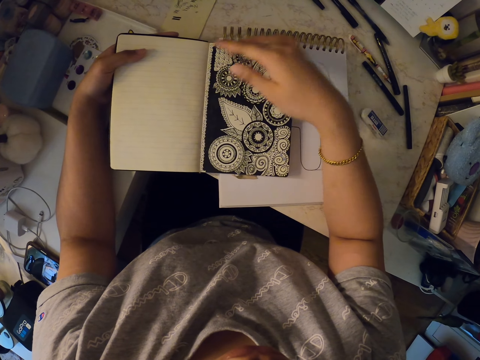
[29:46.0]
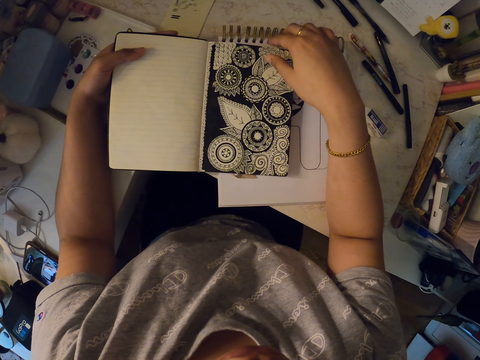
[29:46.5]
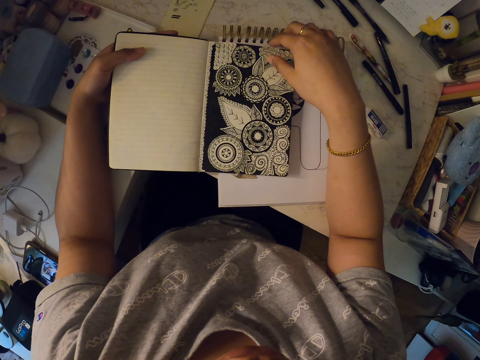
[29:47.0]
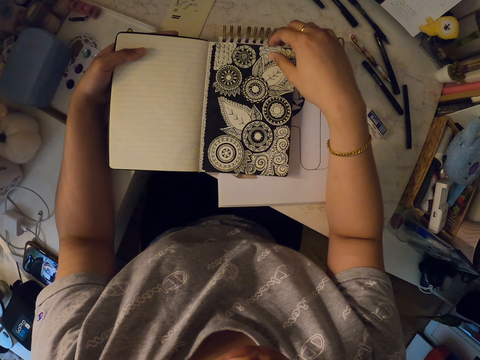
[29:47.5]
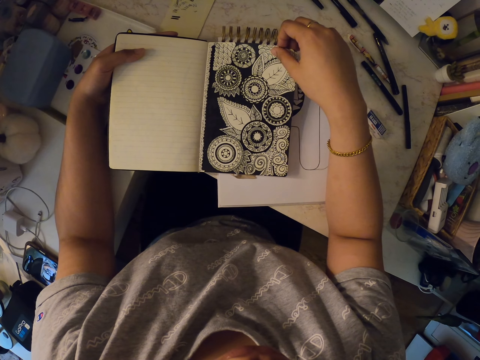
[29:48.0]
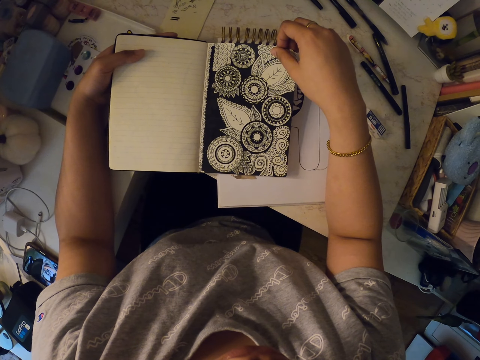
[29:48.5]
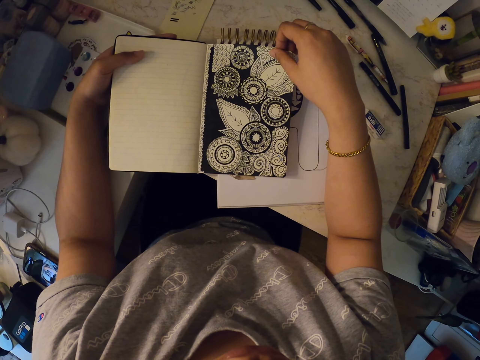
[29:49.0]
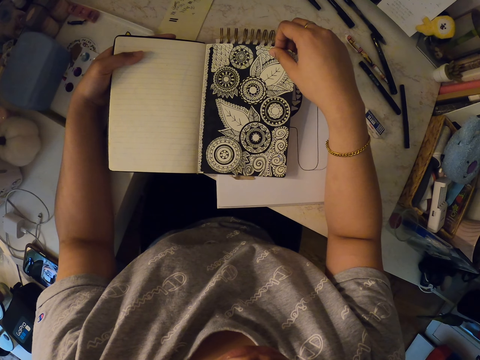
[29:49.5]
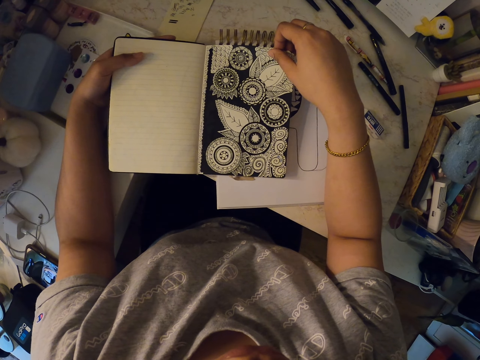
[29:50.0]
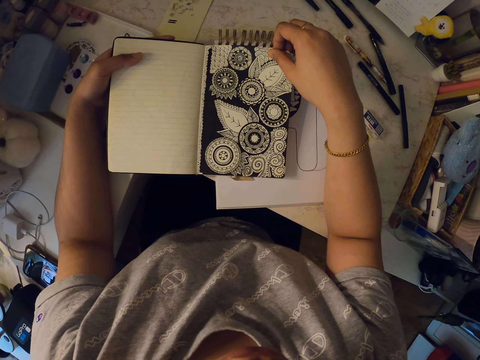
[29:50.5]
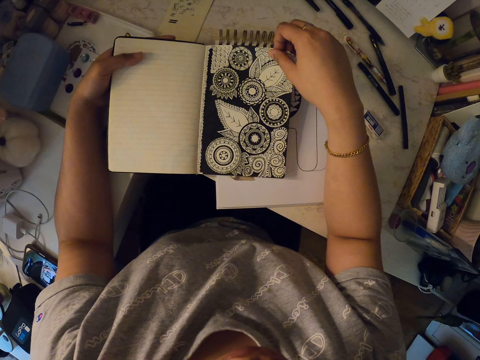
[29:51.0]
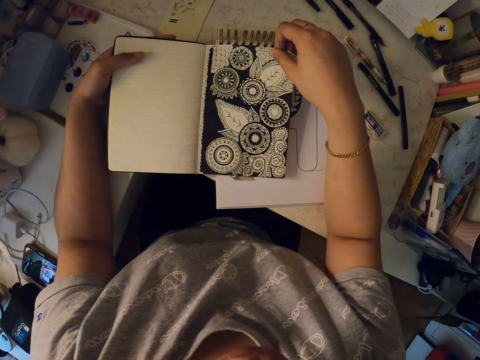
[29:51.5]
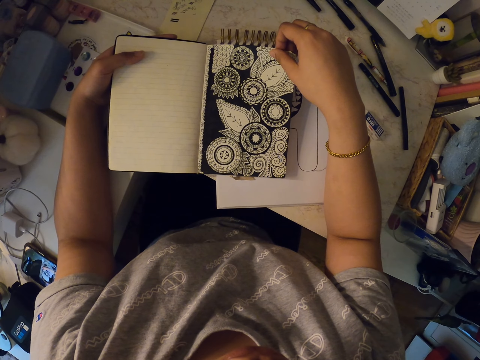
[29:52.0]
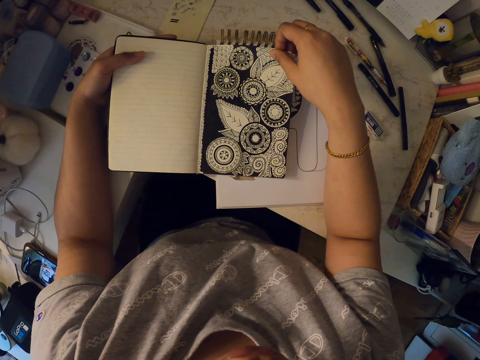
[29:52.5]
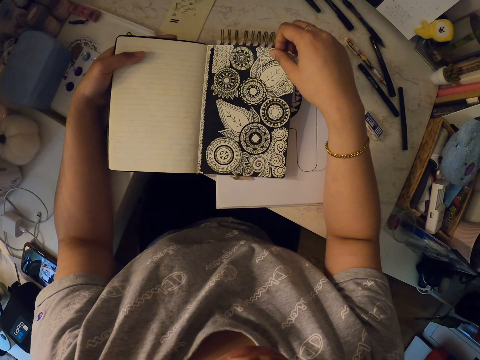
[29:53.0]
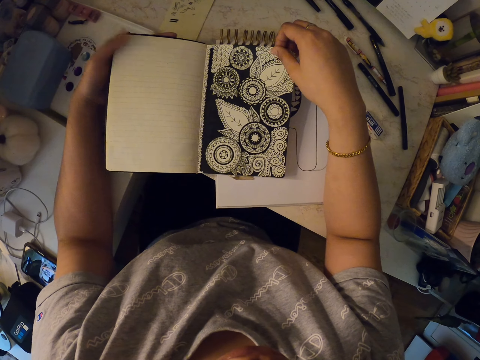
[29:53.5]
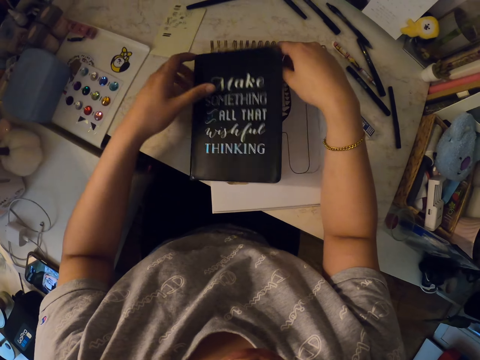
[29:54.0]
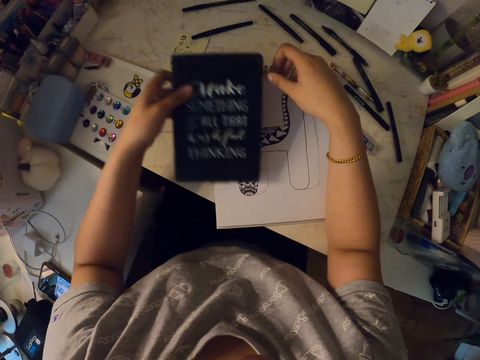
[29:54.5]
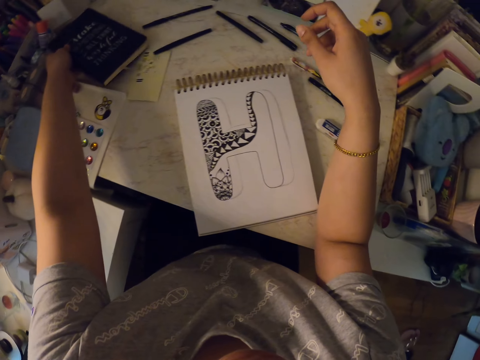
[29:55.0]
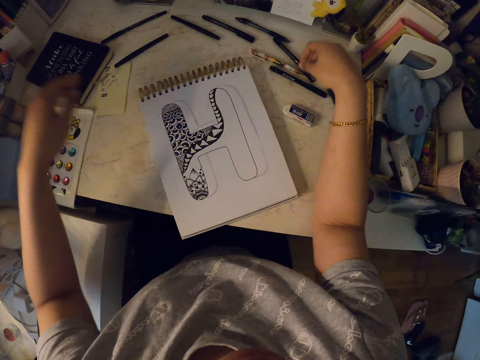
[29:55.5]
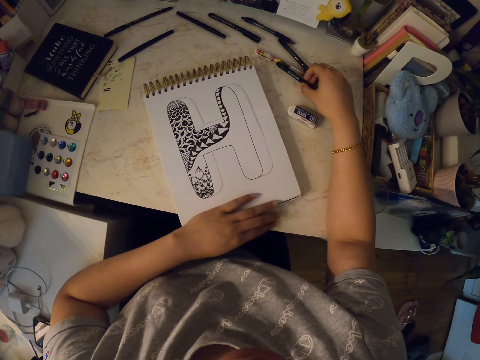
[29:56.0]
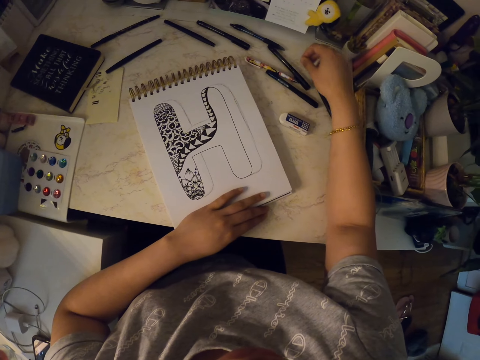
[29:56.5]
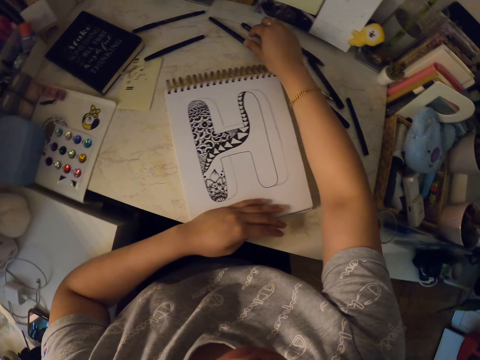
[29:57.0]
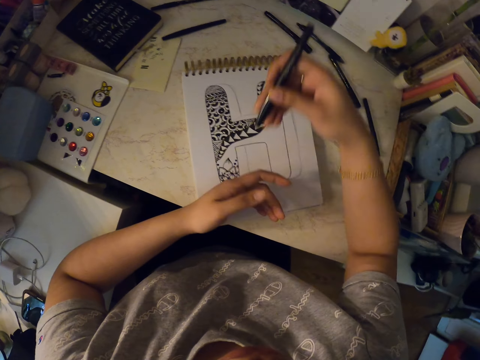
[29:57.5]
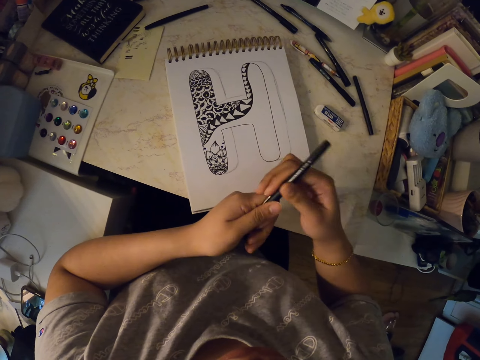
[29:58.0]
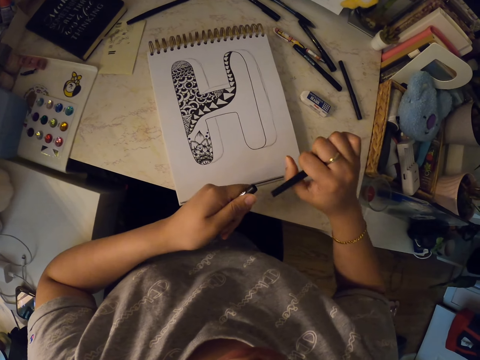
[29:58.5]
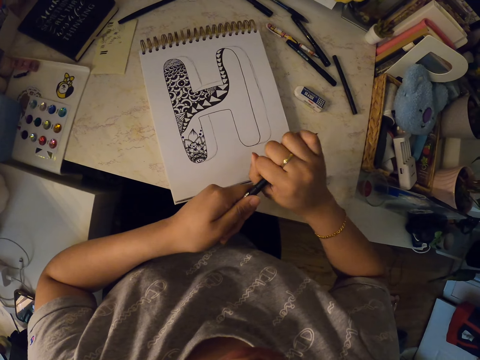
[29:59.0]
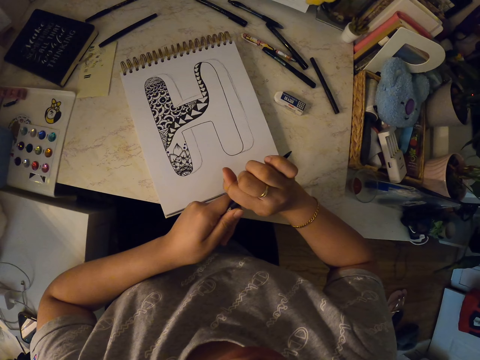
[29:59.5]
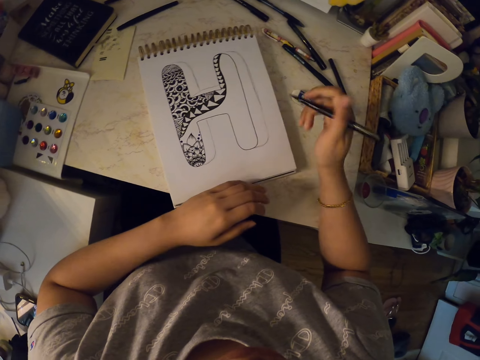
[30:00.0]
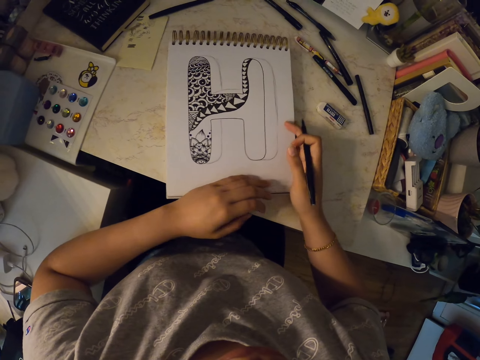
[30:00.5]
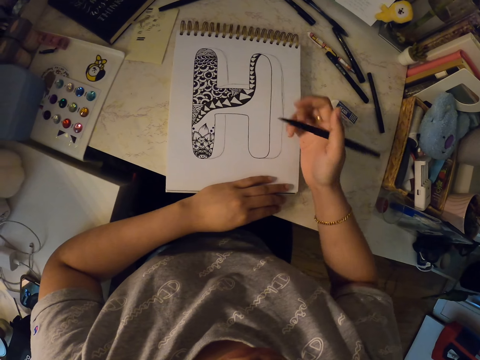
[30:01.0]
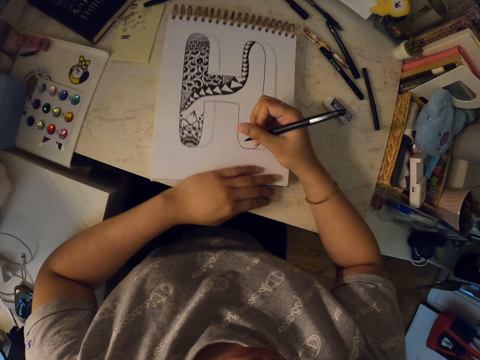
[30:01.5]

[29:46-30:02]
The camera wearer stares at a picture. They close the notebook. They pick up the notebook. They put the notebook away. They move the notebook. They hold a marker pen. They pick up the marker pen. They remove the lid of the marker pen. They put the lid of the marker pen on the back of the marker pen. They move the drawing book.

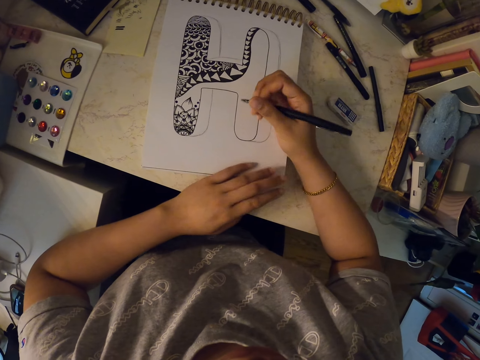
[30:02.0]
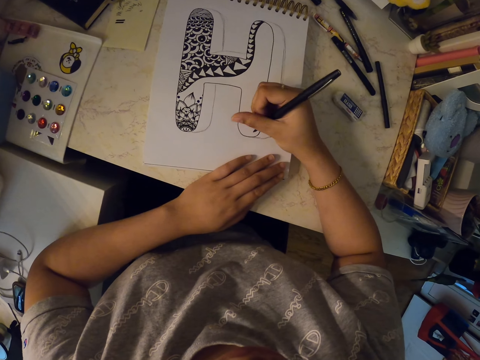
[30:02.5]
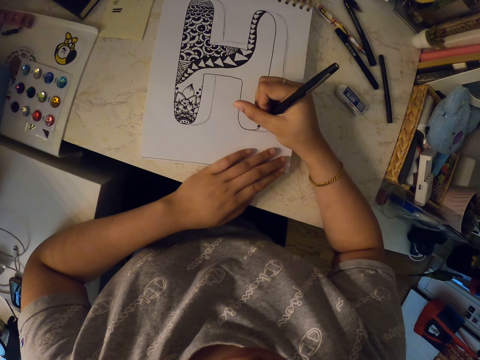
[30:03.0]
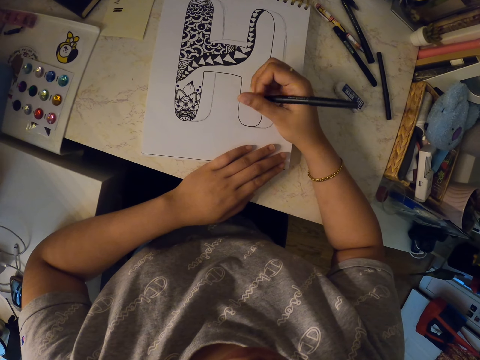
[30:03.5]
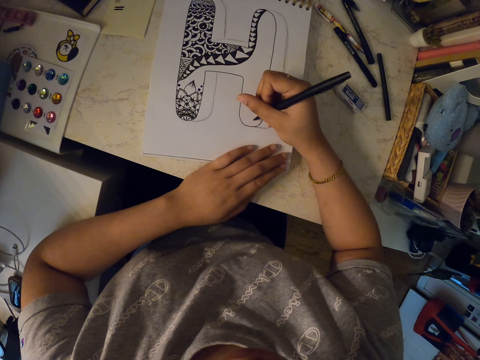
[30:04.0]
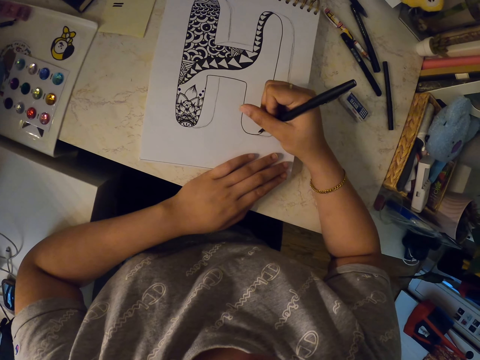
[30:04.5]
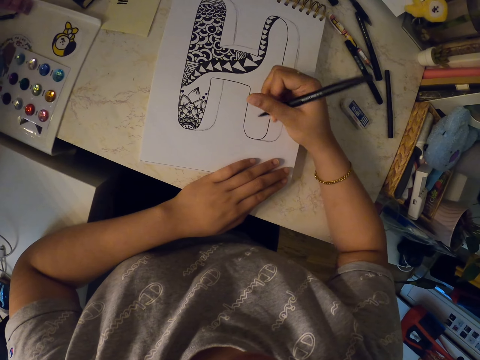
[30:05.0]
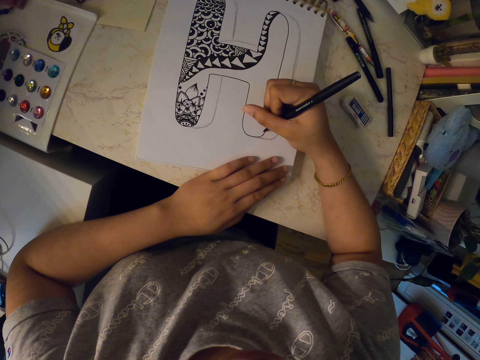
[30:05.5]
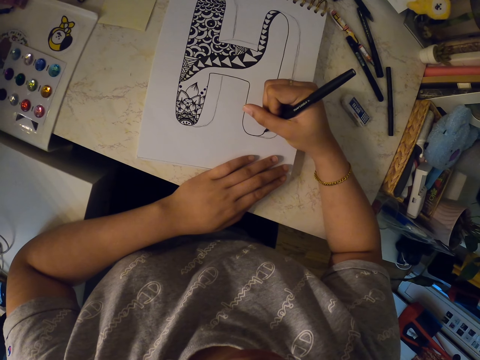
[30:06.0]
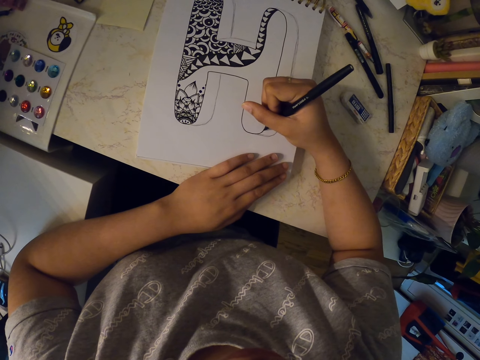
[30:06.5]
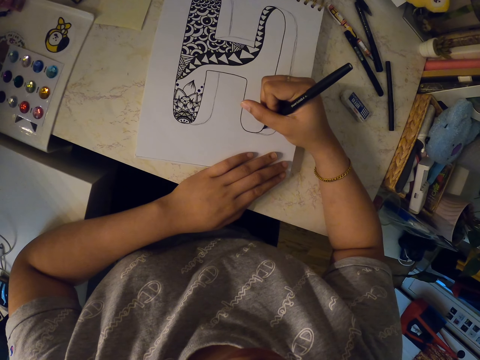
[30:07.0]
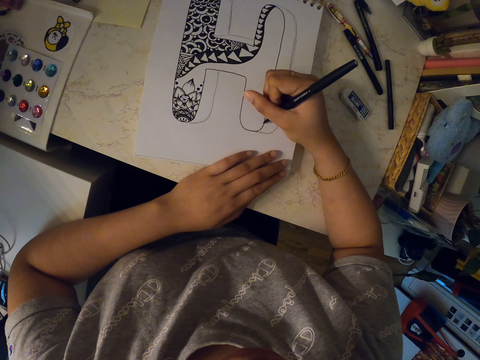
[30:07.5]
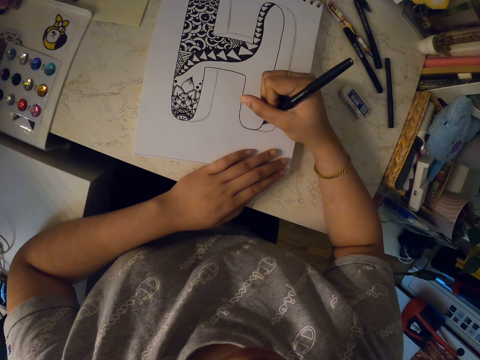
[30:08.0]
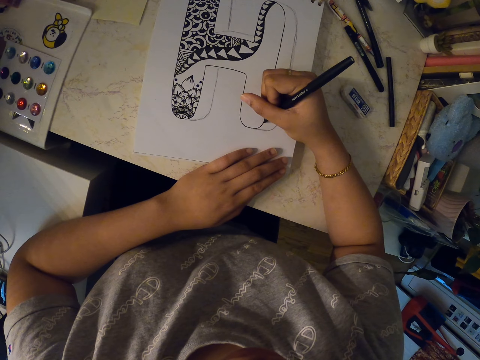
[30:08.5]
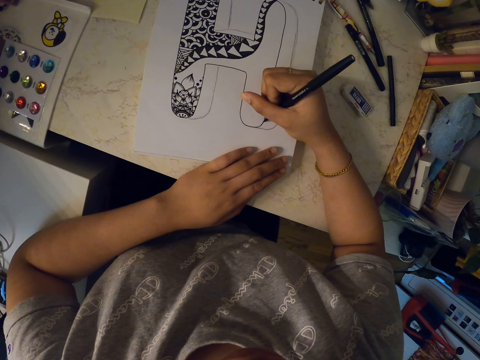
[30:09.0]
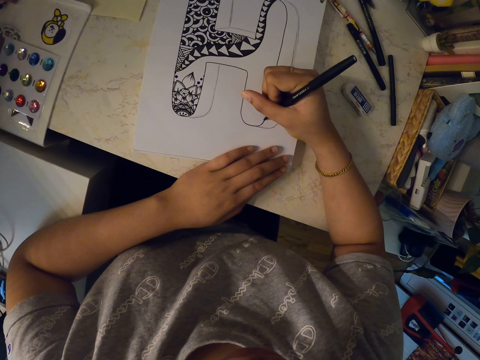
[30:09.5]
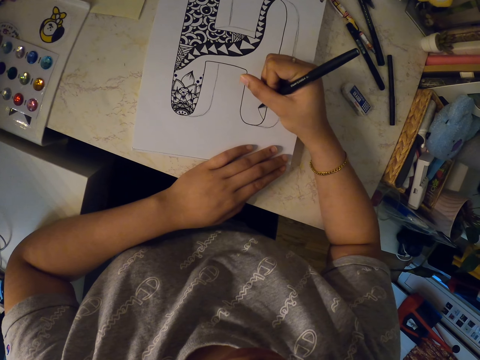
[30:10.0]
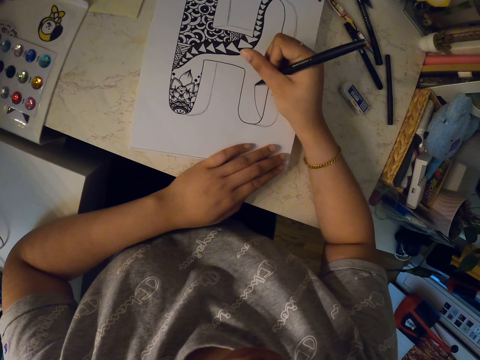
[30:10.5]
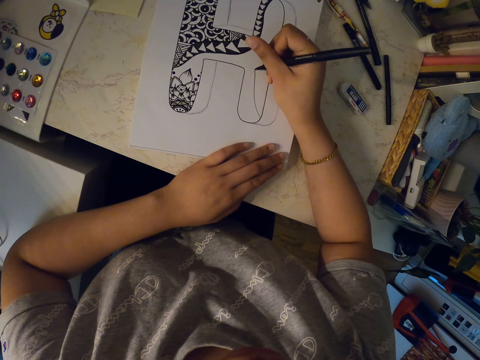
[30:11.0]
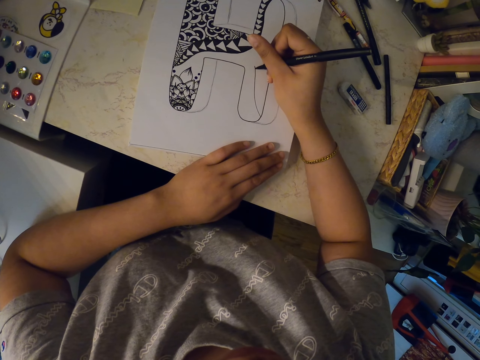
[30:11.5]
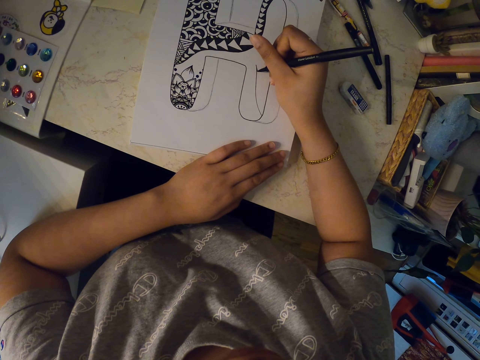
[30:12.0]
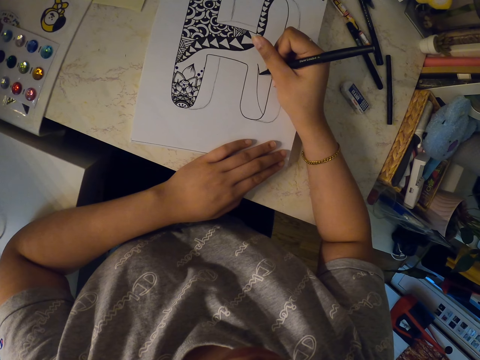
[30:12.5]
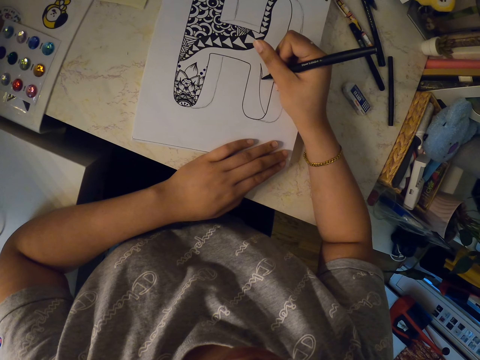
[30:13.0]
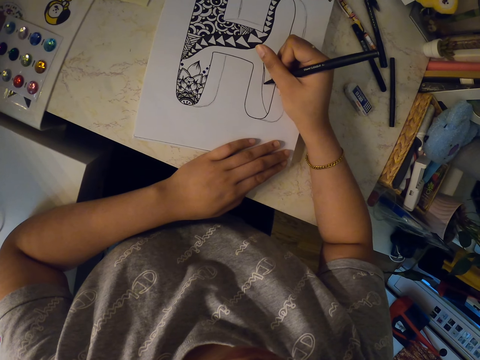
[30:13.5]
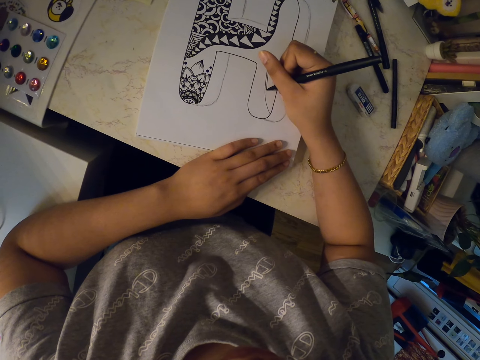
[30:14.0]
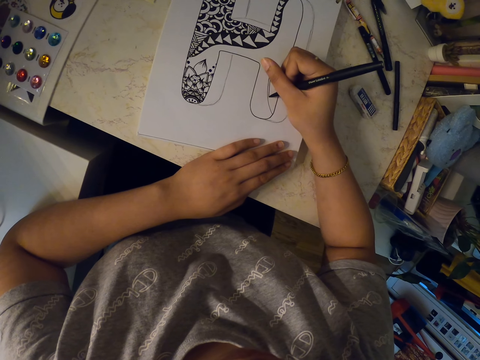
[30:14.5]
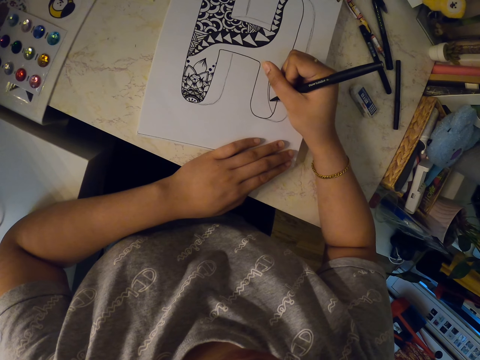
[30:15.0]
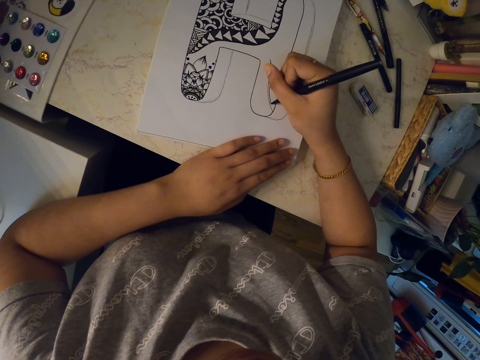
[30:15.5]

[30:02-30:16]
The camera wearer draws on the drawing book using a marker pen.
